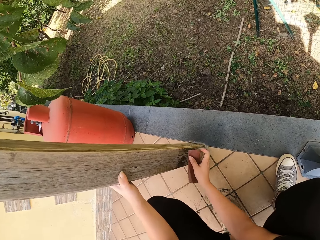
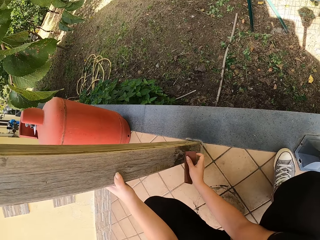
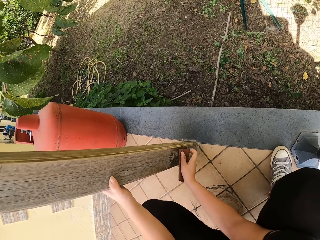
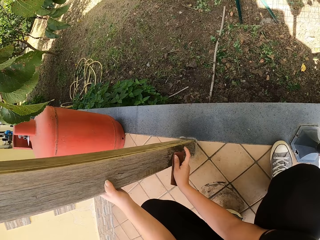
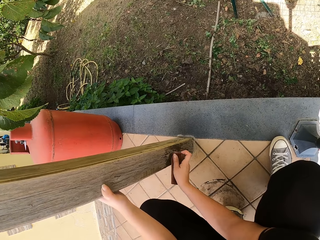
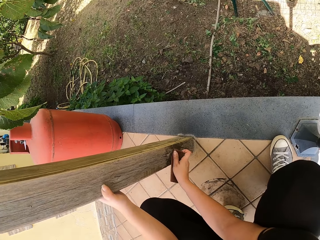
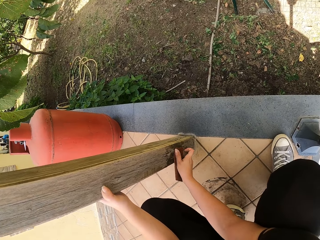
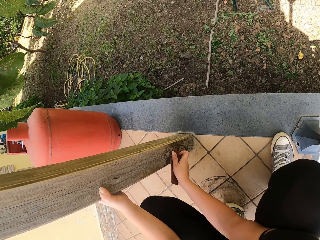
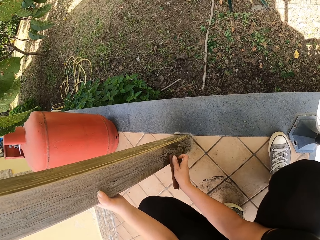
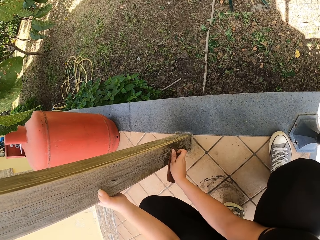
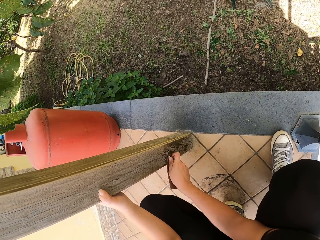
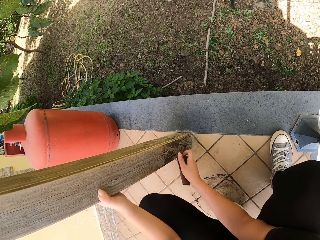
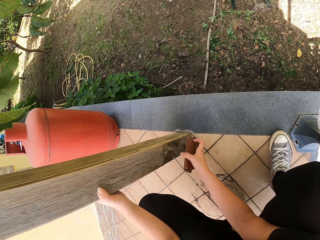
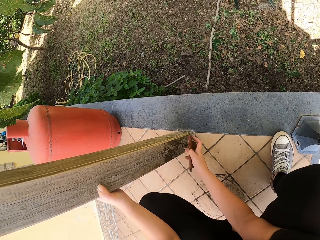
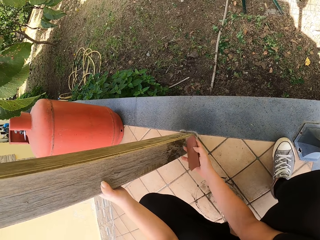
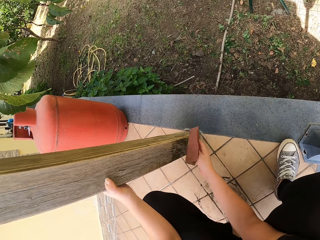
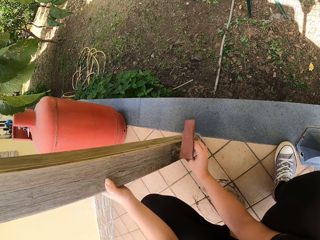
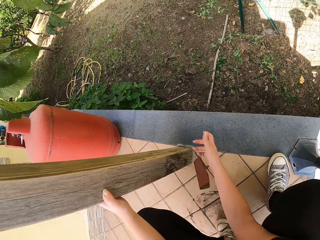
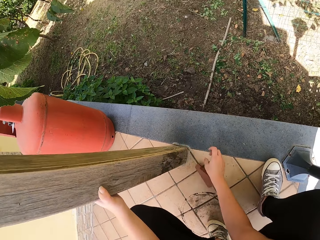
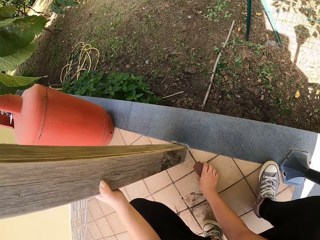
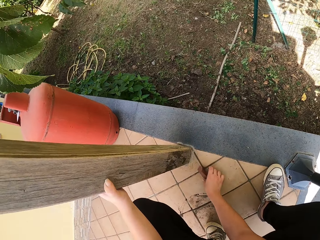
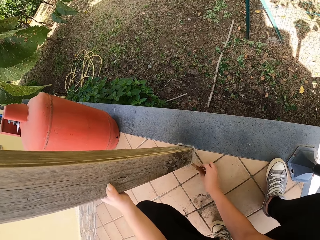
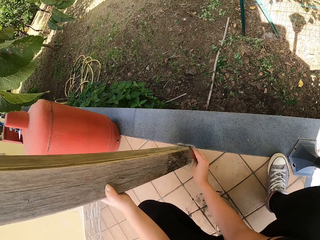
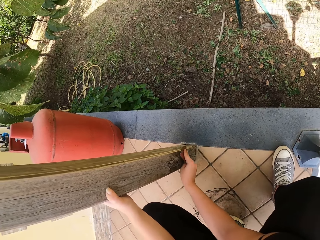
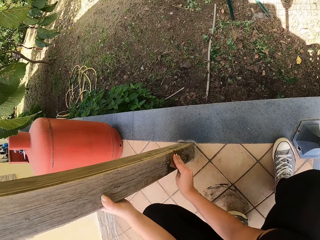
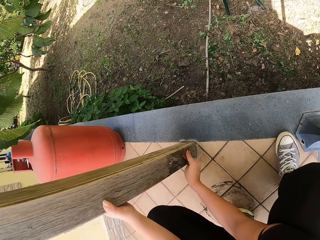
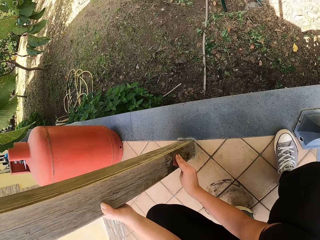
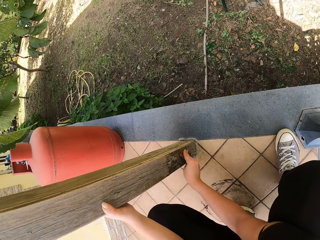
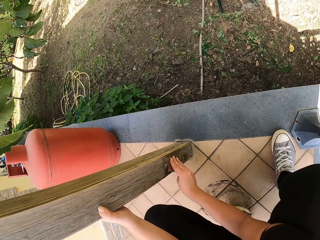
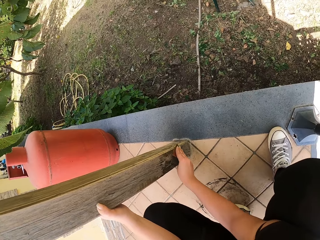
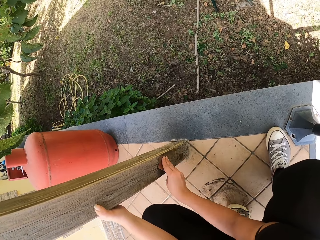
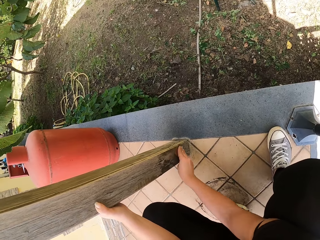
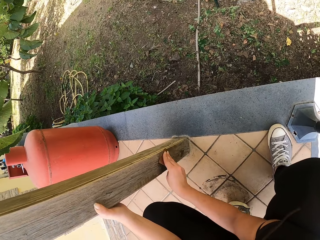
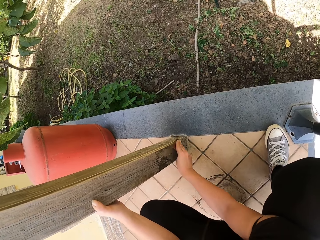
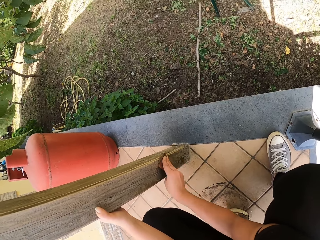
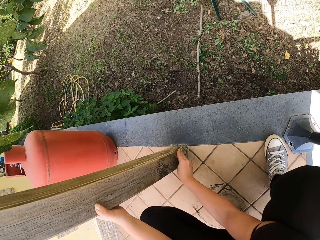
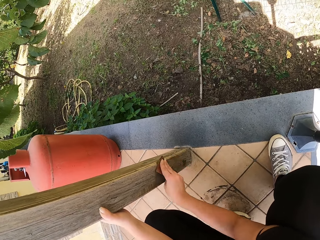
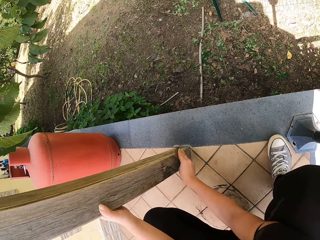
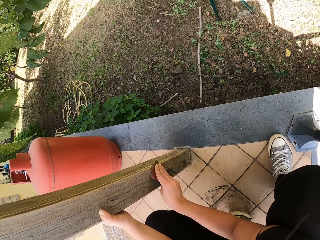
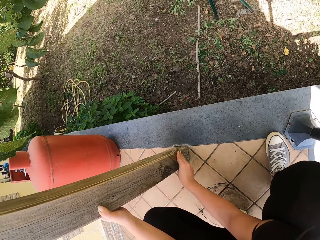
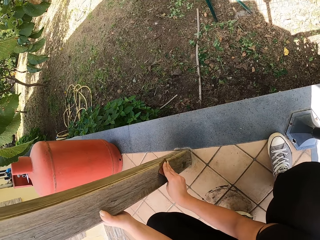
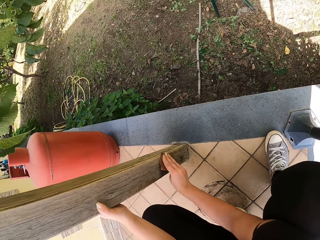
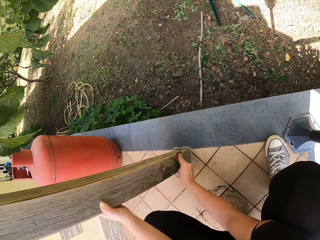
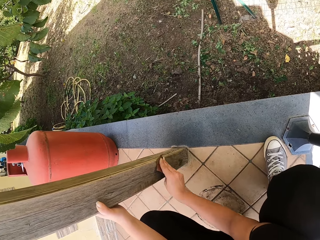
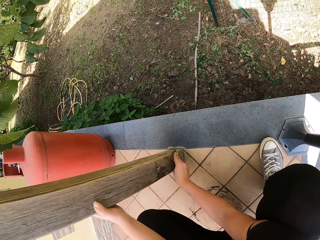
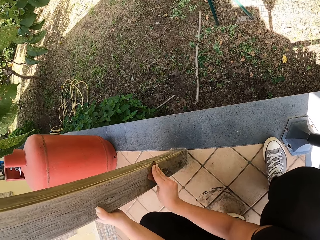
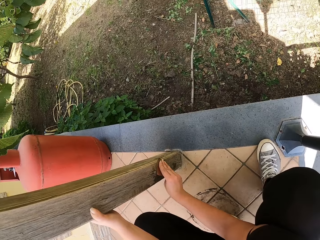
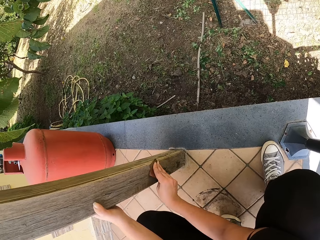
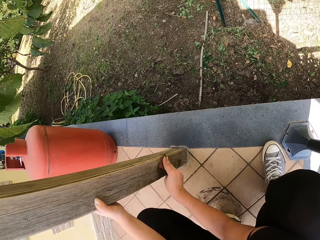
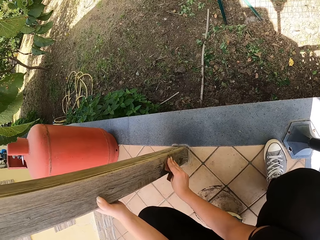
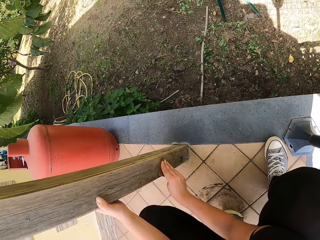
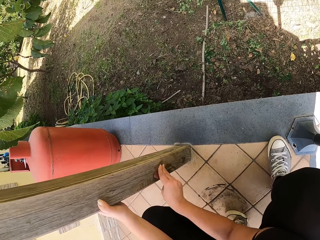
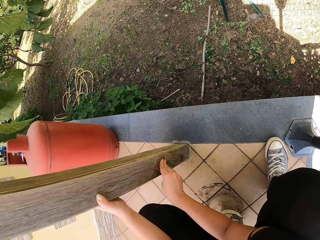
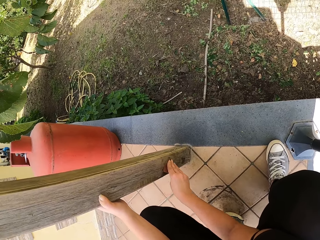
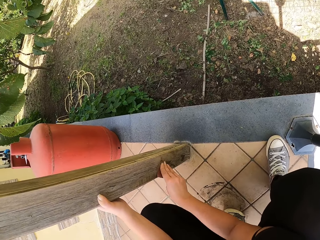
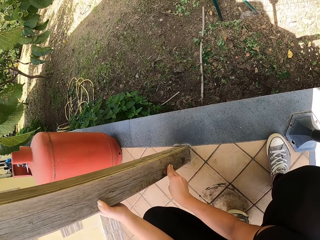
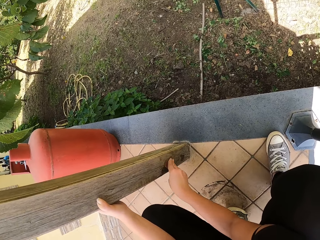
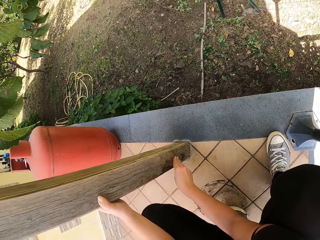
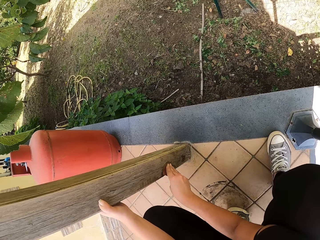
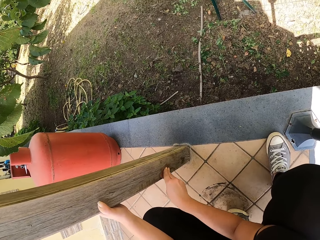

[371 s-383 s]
The camera wearer turns the sandpaper with his right hand. He picks the sandpaper from the floor. He holds the sandpaper. He continues sandpapering the wood frame.

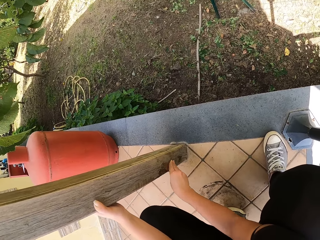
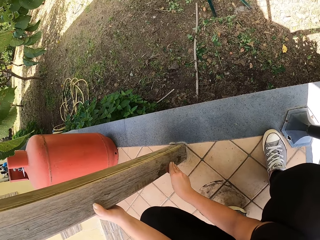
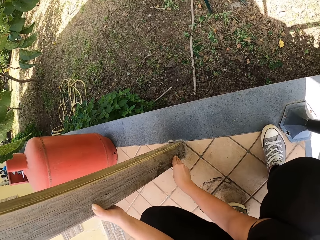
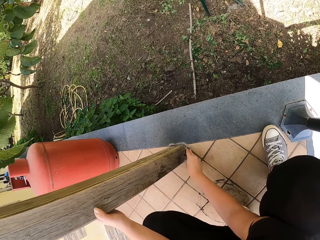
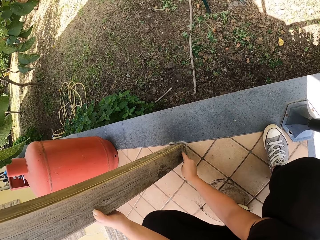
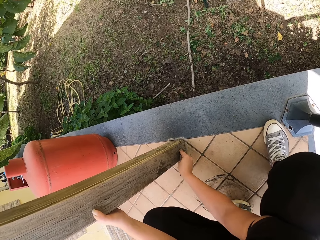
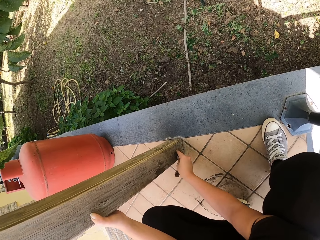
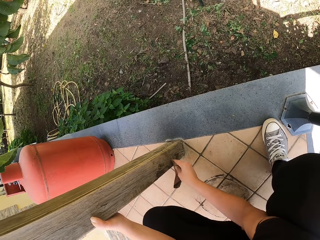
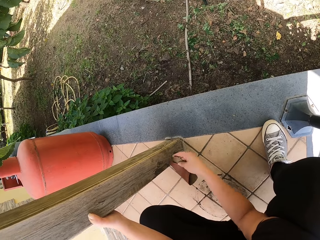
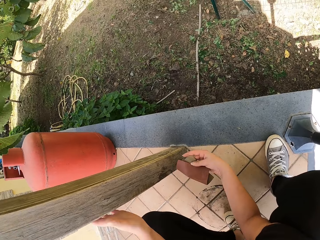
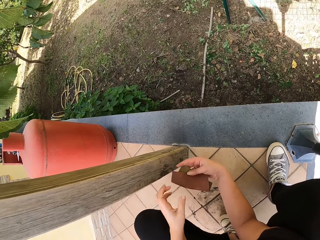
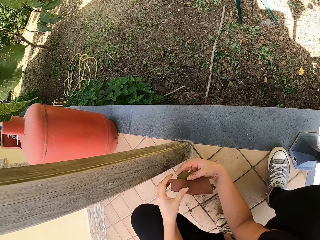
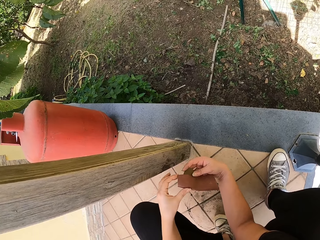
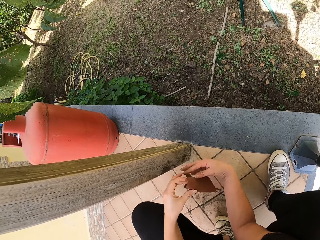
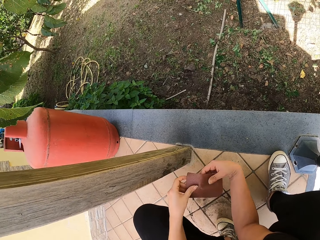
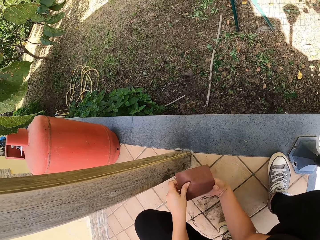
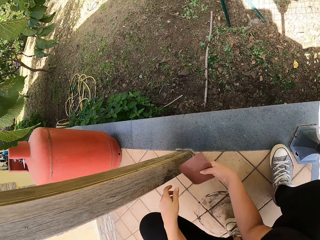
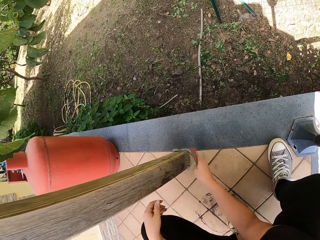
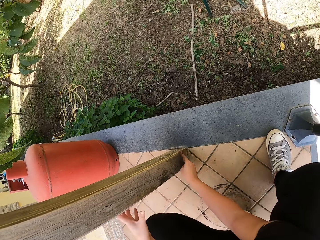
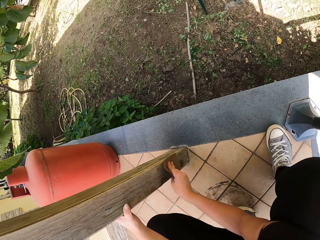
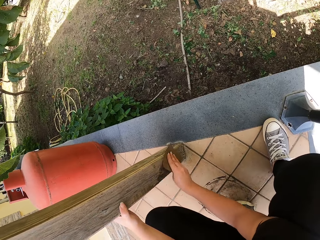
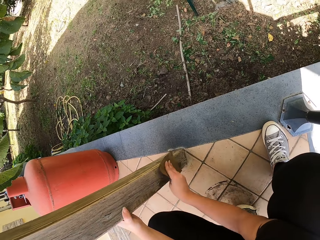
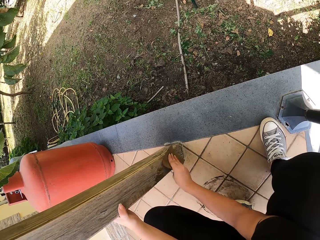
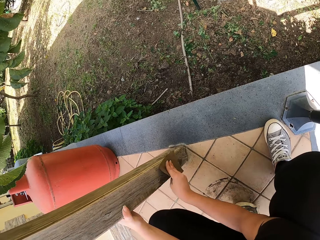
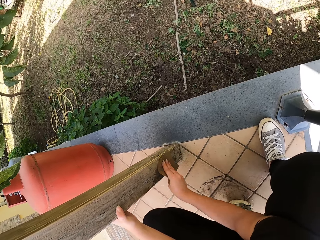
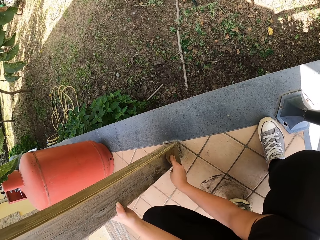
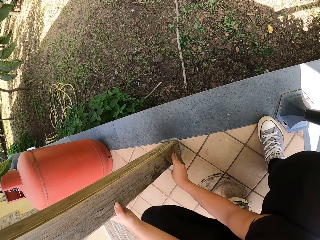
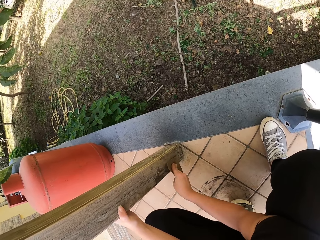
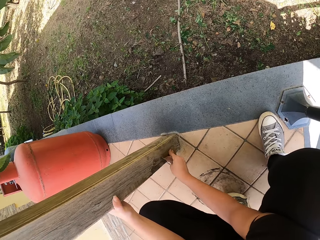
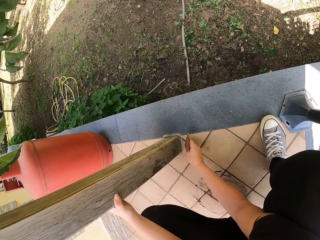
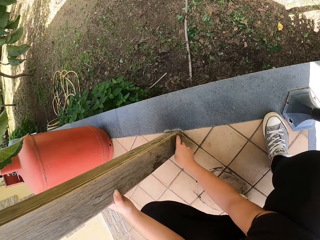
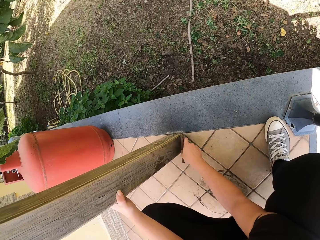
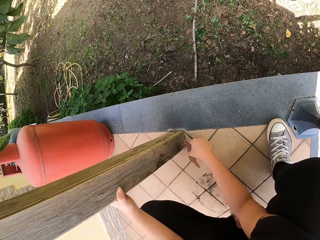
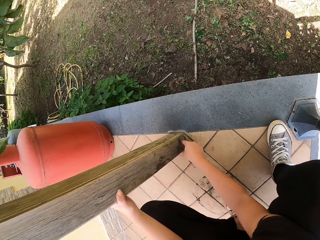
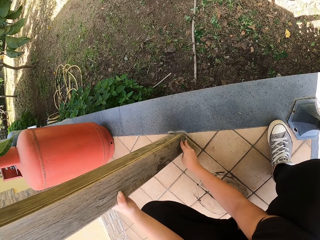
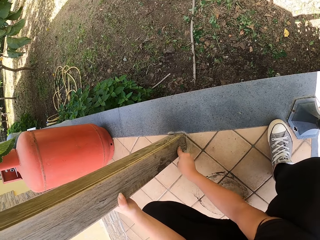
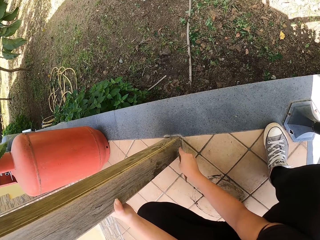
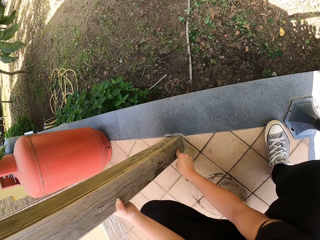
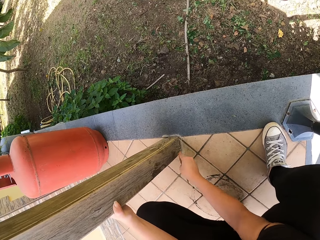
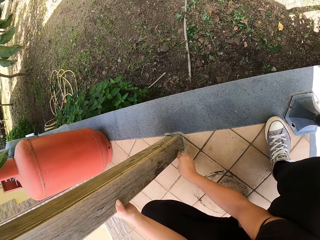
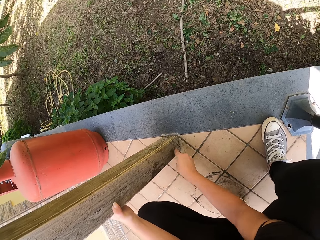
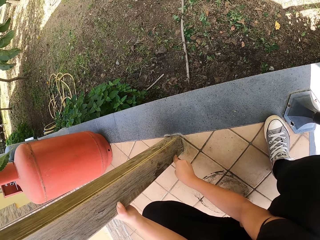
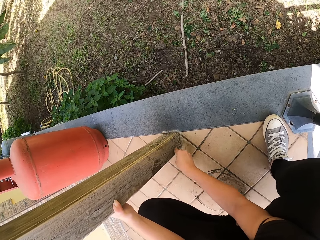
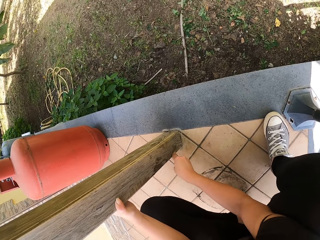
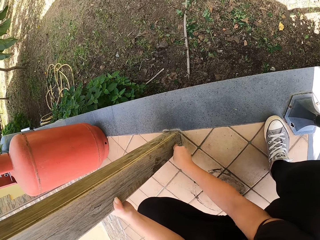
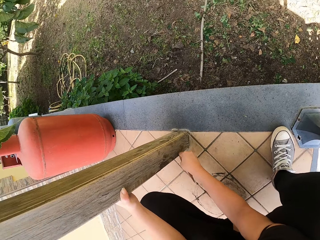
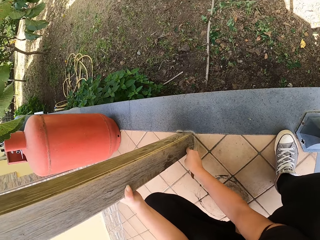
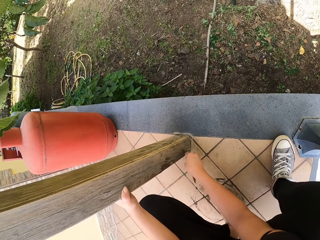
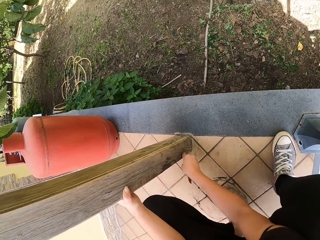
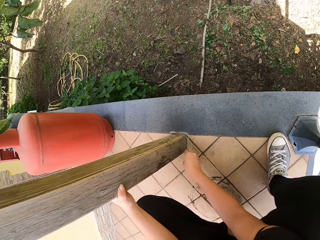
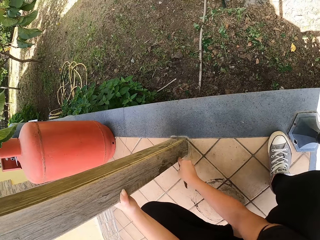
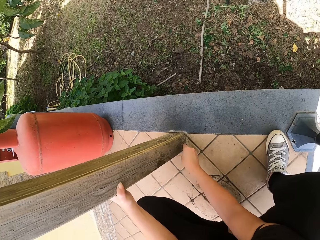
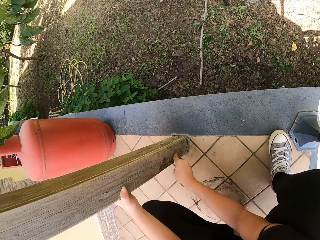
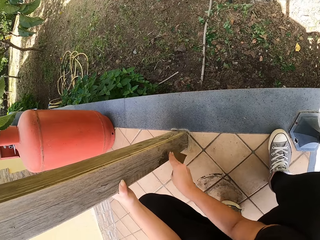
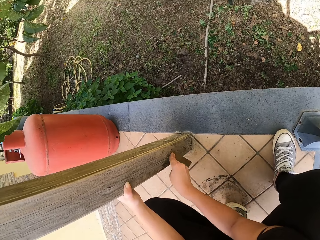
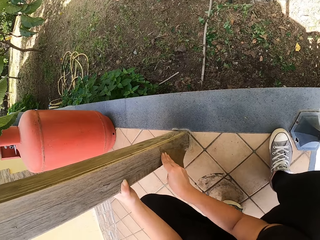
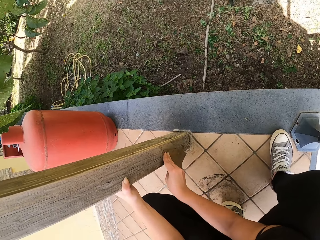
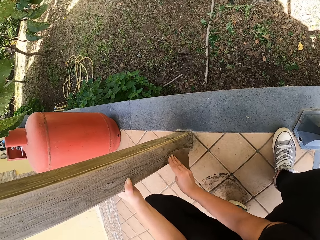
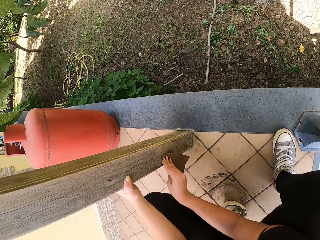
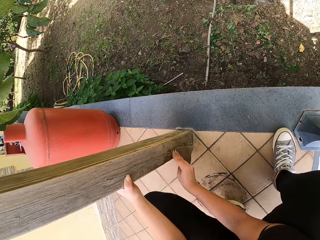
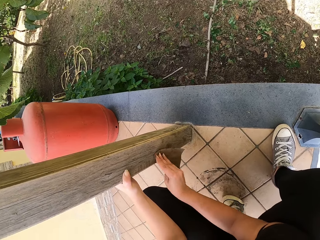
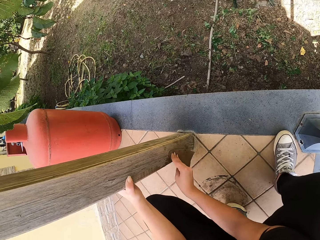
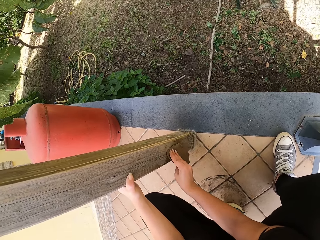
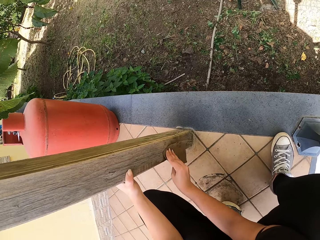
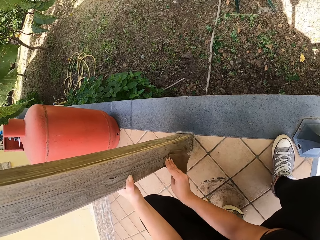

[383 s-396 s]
The camera wearer unfolds the sandpaper. They continue sandpapering the wood frame.
